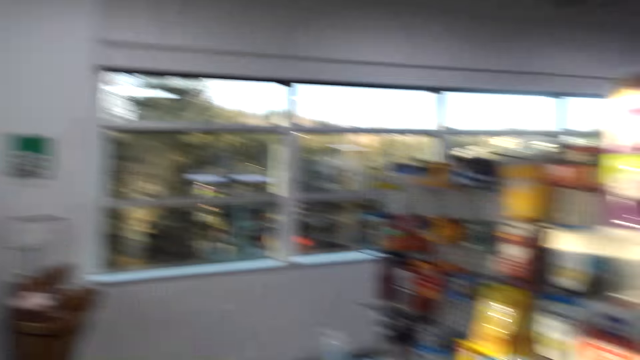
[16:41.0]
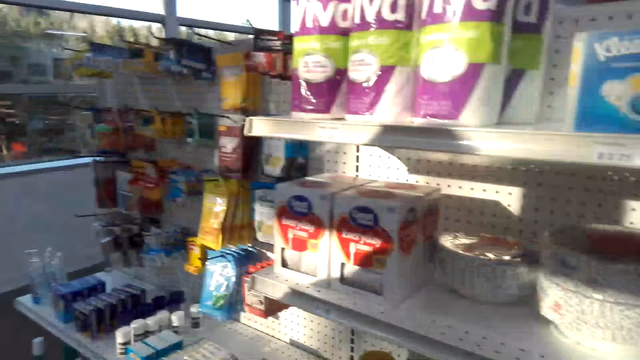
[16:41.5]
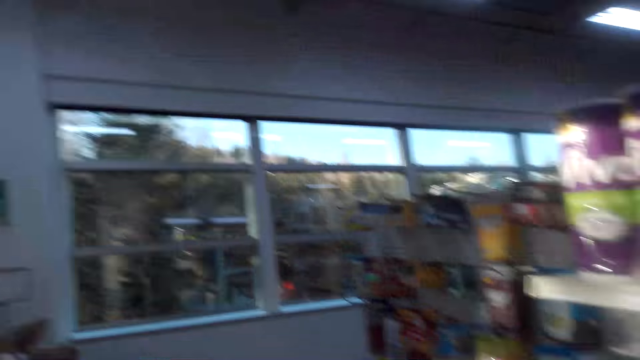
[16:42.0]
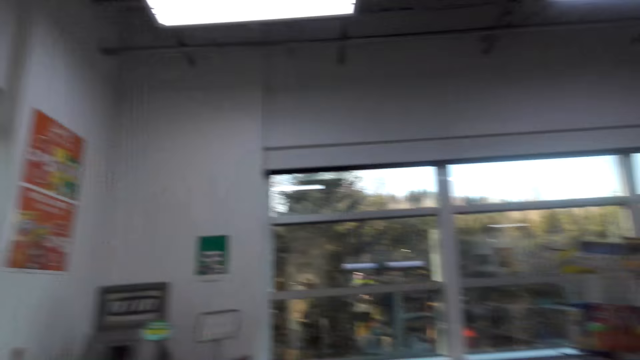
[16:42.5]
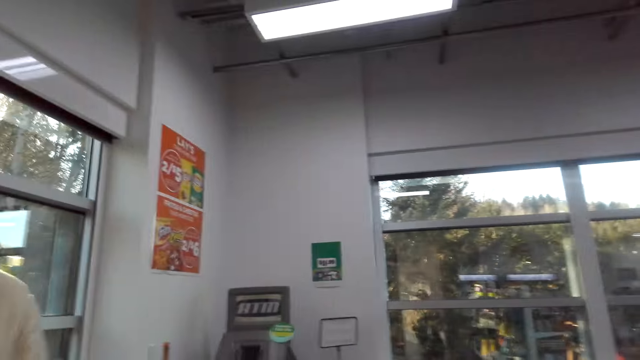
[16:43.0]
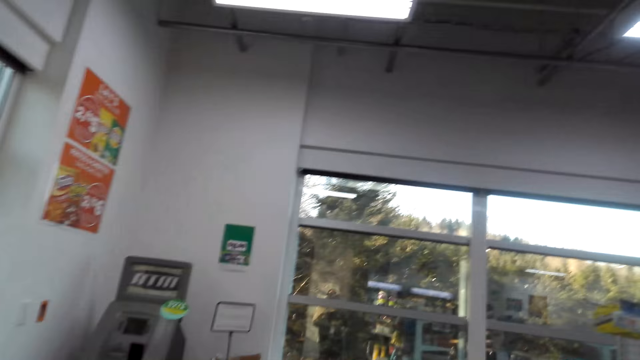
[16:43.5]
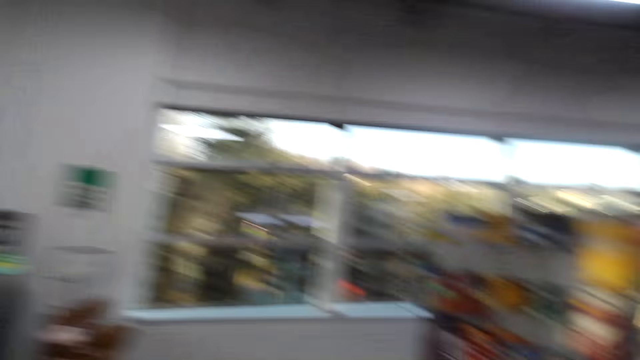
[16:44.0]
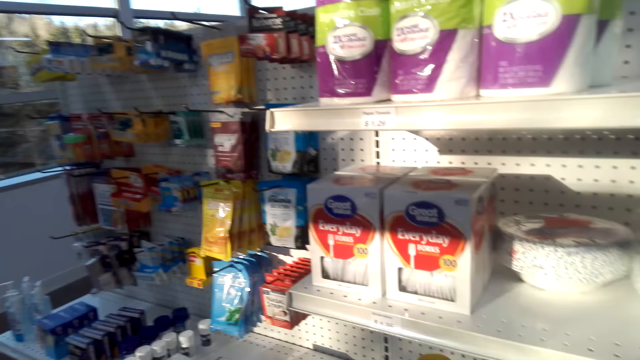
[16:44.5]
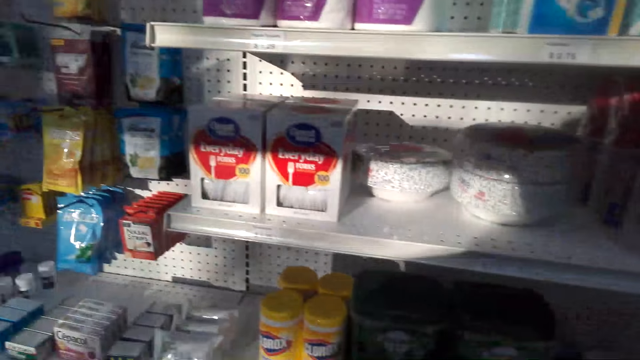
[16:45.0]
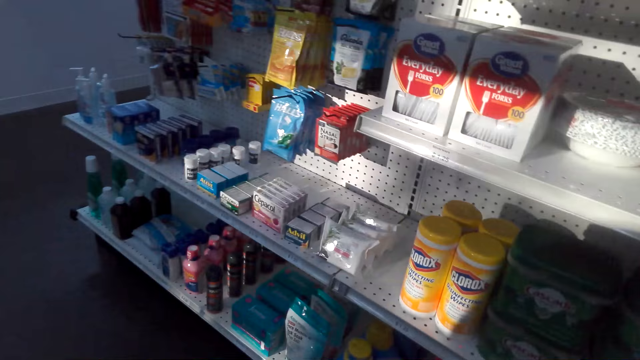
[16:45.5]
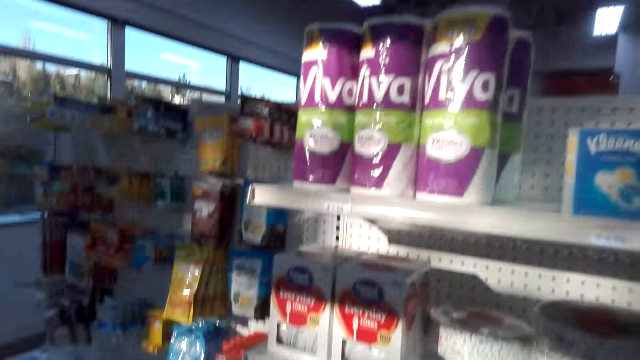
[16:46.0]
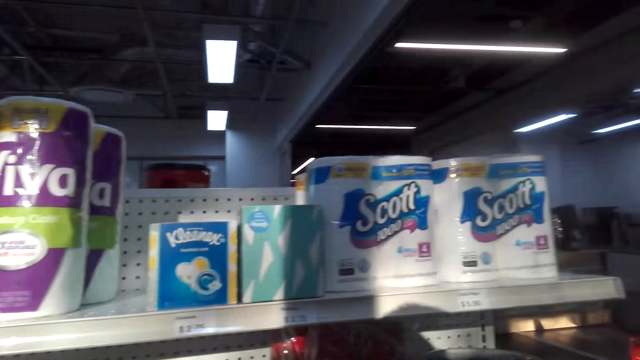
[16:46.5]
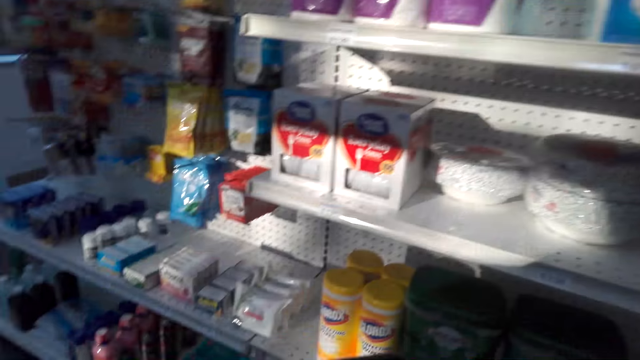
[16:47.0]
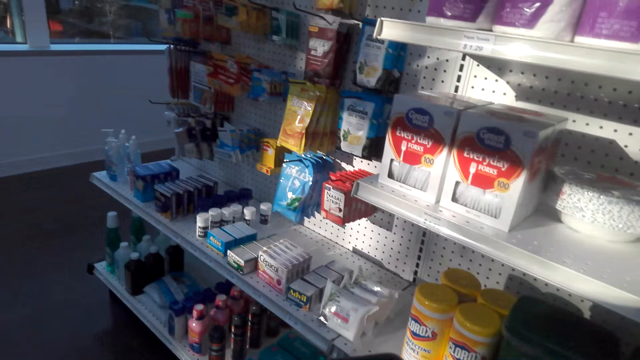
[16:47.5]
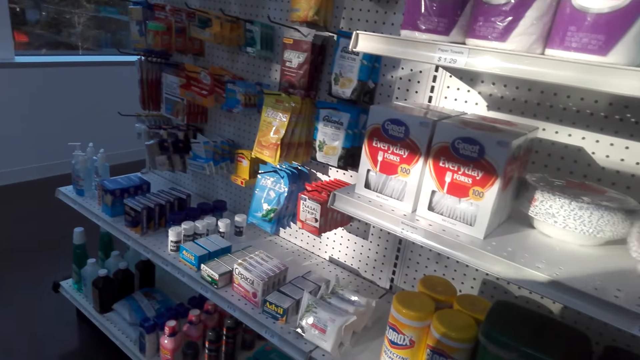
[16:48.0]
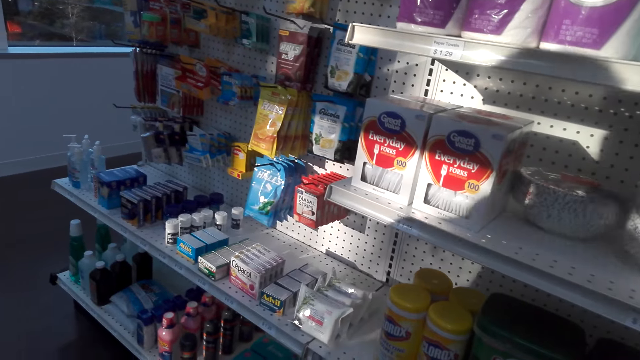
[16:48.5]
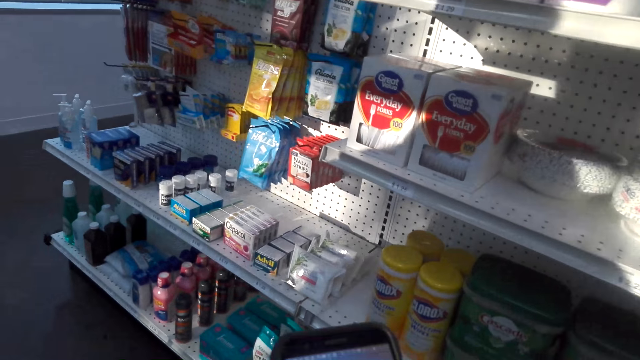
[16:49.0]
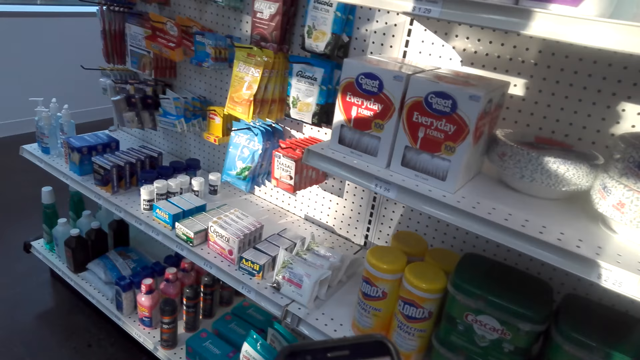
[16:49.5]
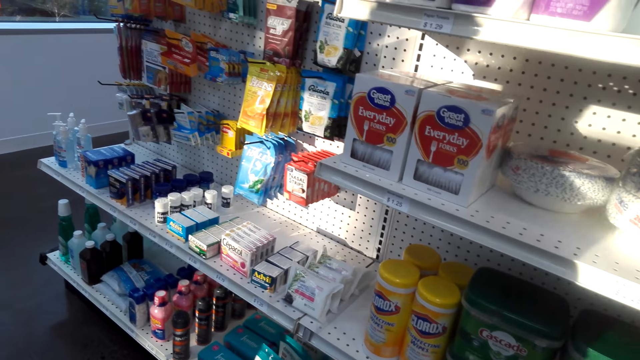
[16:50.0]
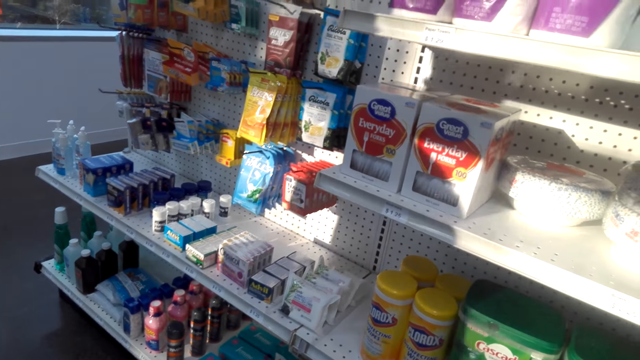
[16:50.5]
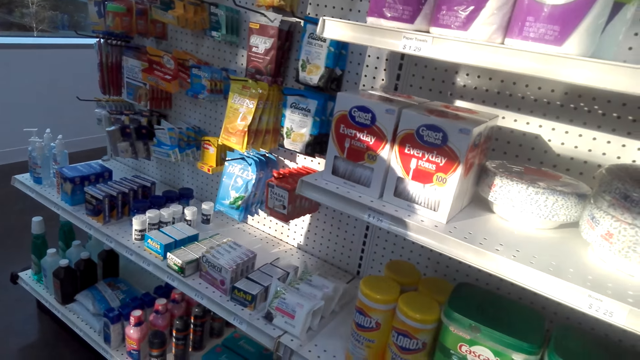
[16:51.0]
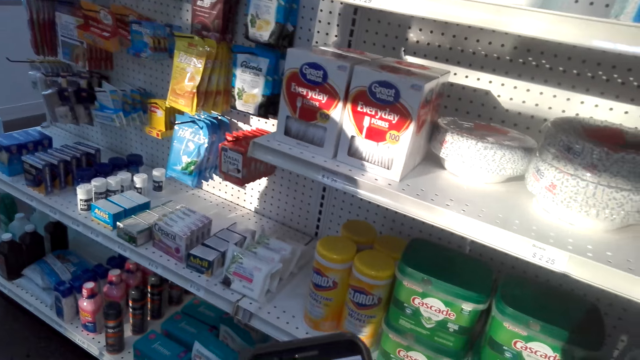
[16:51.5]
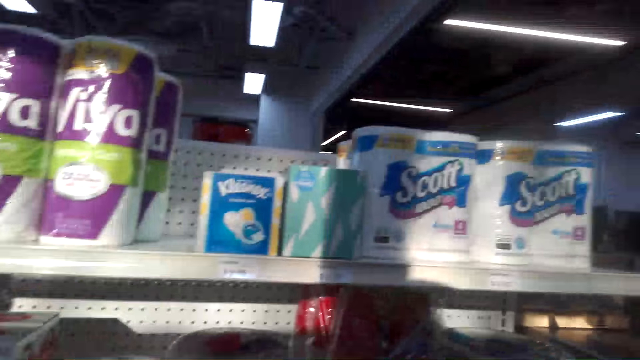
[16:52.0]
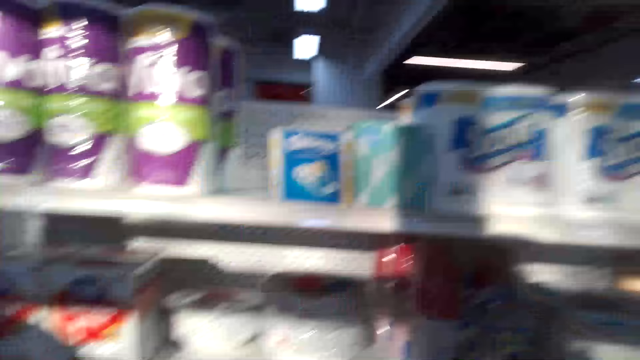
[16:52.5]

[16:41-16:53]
The camera wearer talks. They operate the phone.

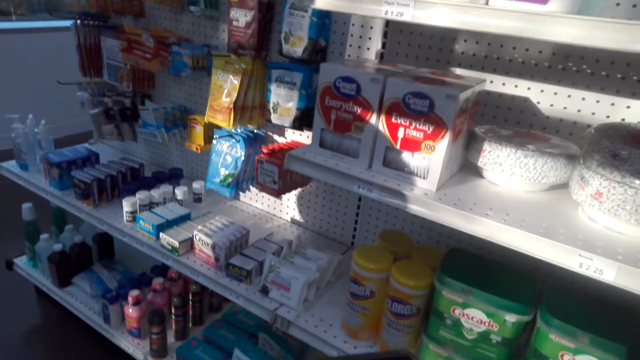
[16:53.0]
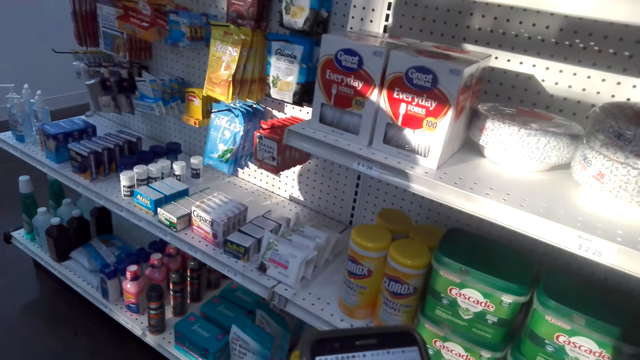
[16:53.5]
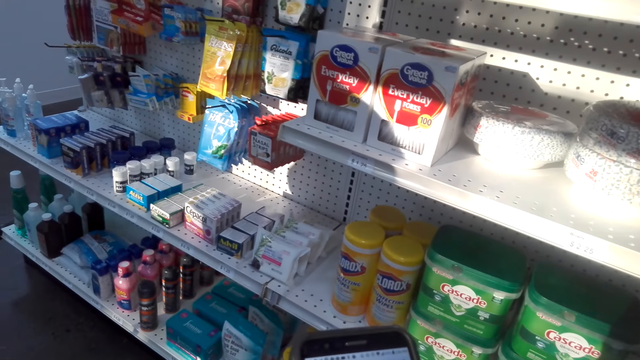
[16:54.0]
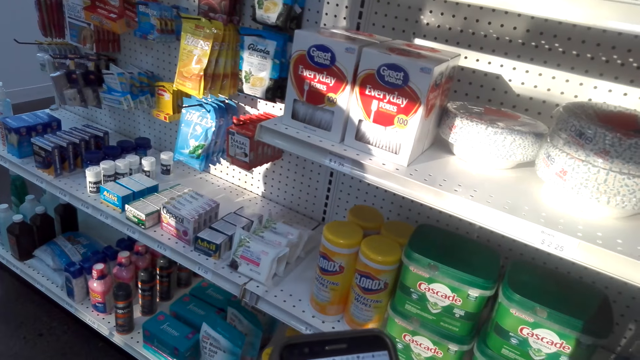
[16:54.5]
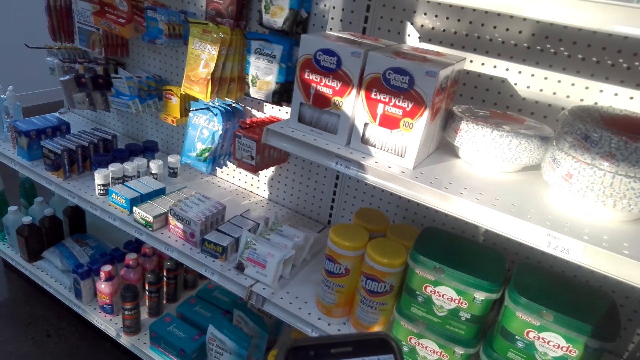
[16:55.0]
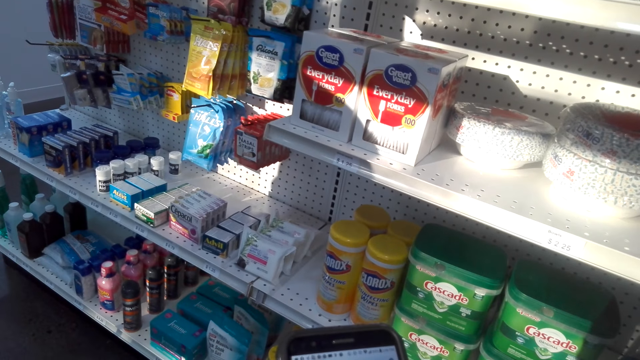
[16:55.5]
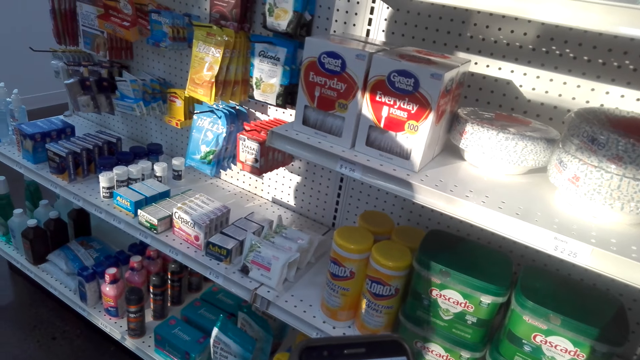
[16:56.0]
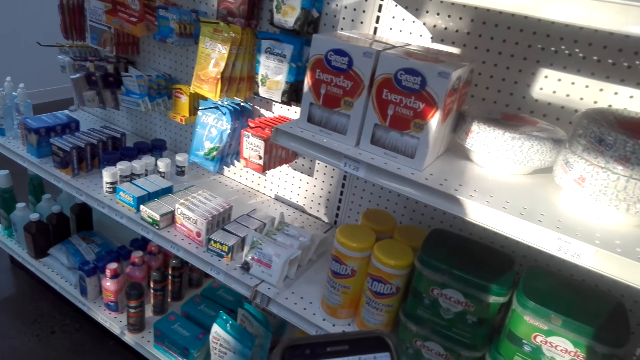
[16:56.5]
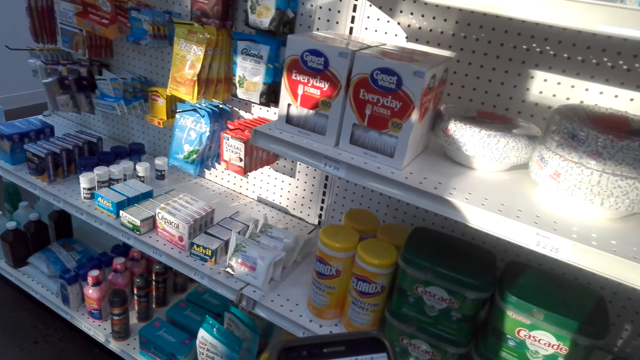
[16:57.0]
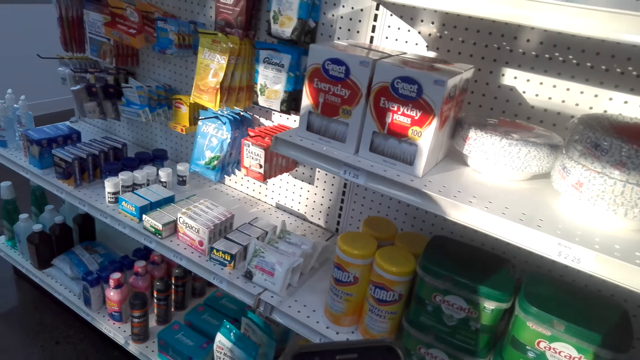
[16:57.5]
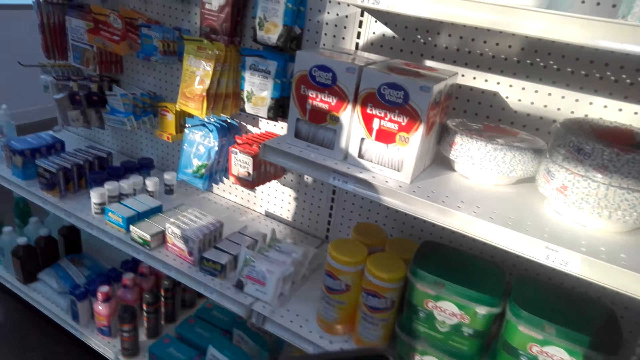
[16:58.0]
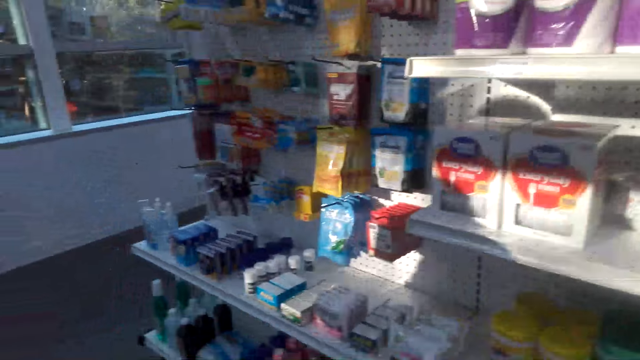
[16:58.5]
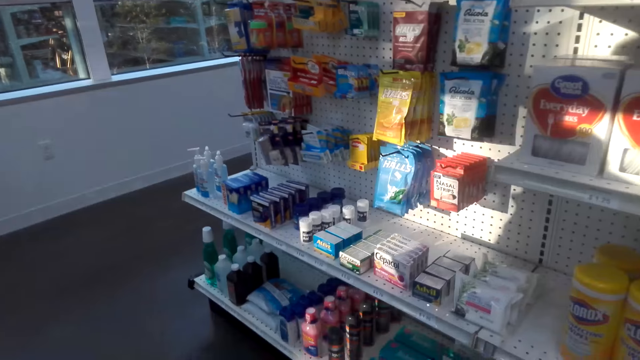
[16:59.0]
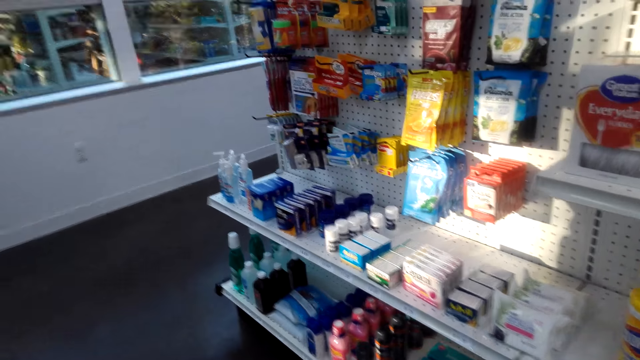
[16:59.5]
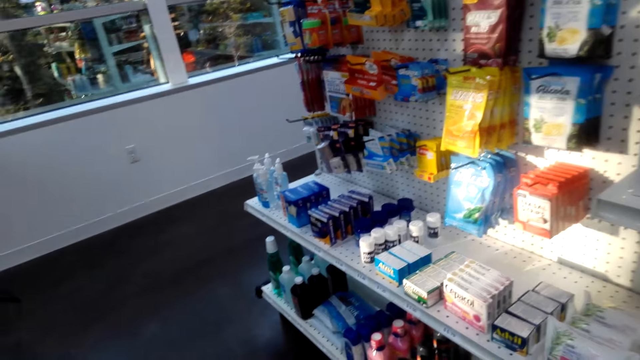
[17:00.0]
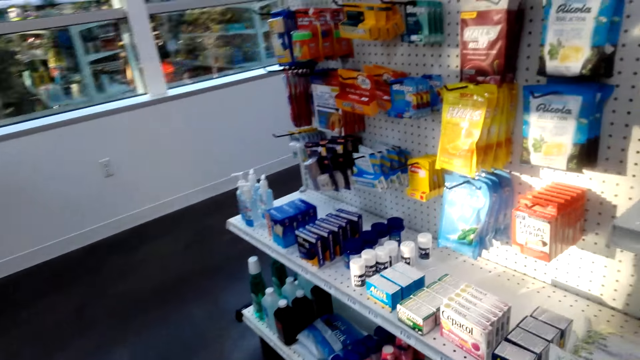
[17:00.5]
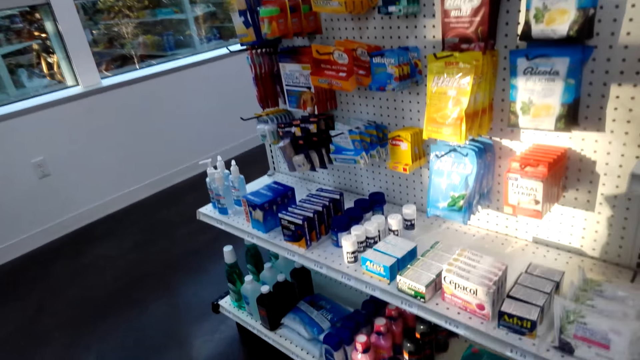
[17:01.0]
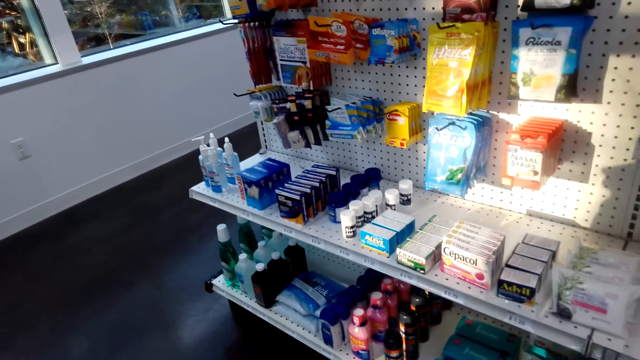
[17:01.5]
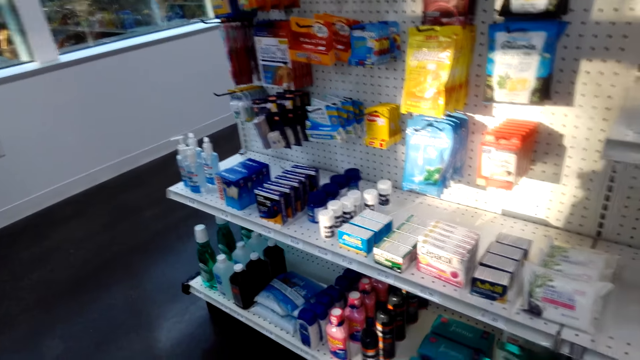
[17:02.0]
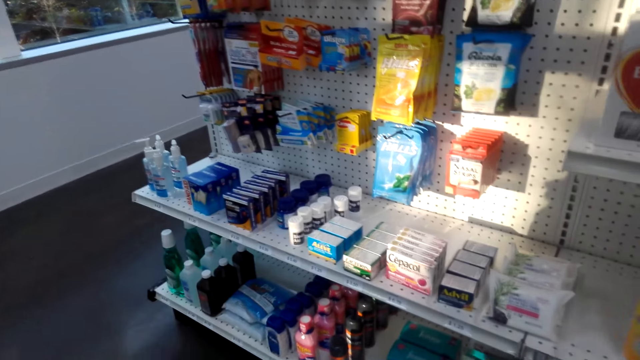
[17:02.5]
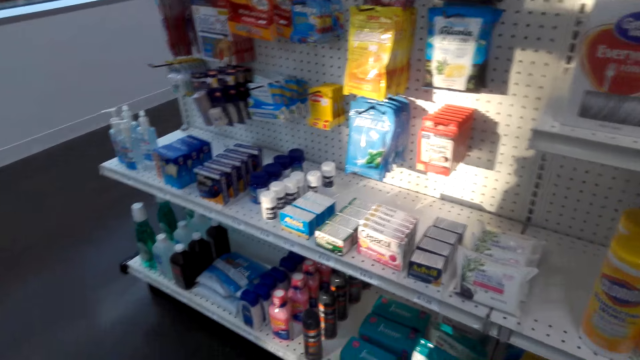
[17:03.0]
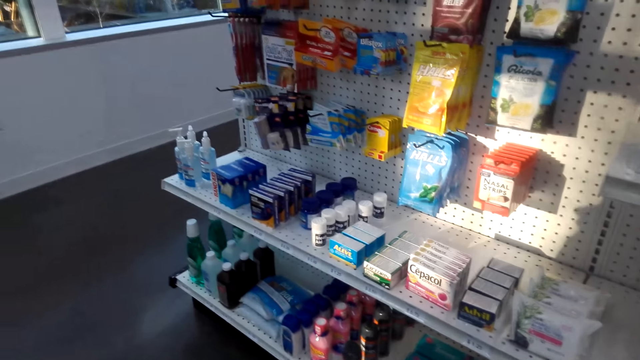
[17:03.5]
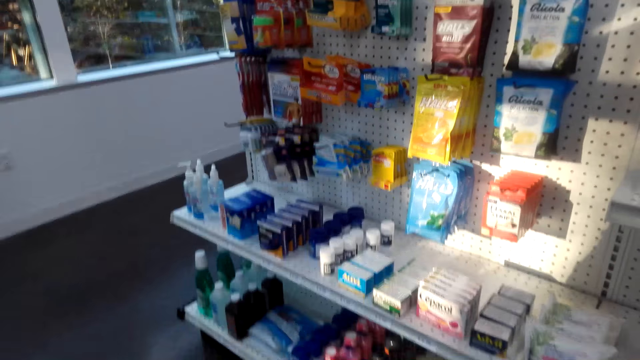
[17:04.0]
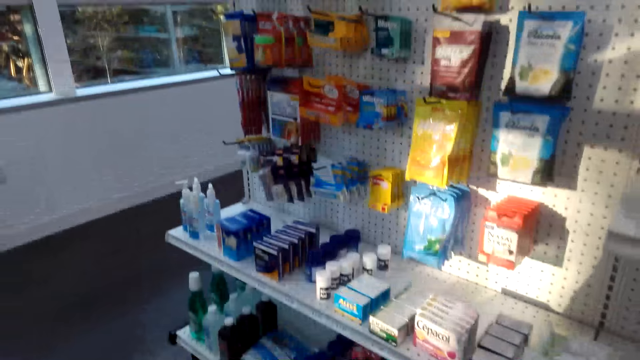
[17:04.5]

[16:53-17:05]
A person talks. The camera wearer talks.
